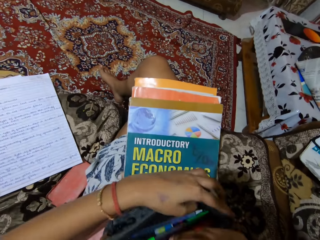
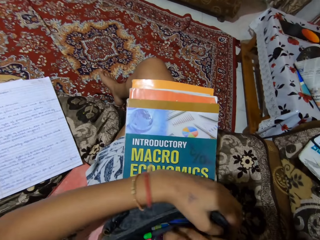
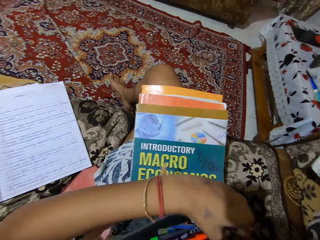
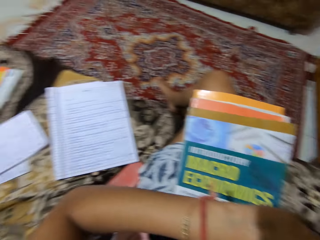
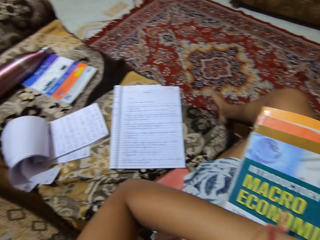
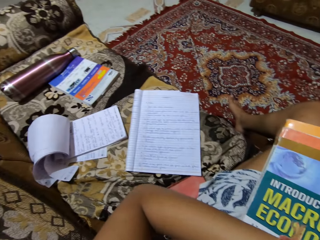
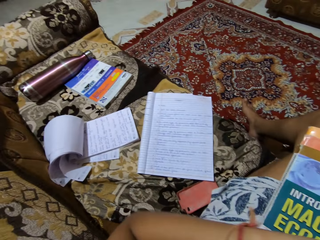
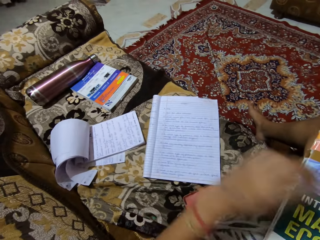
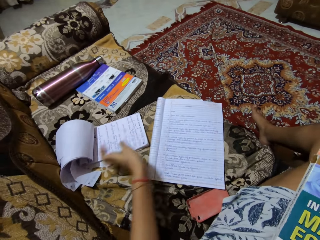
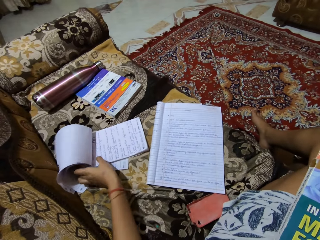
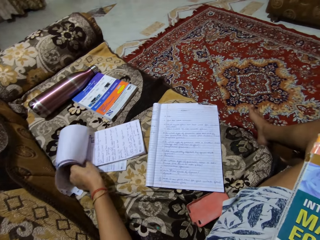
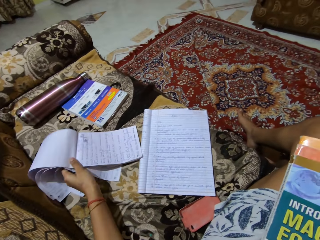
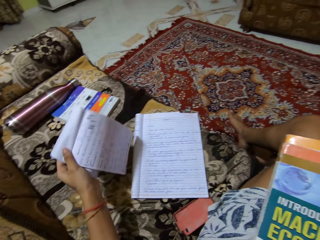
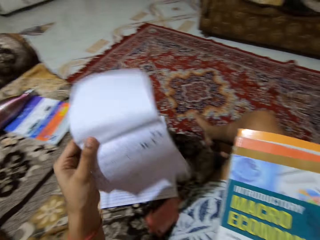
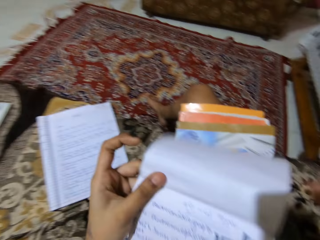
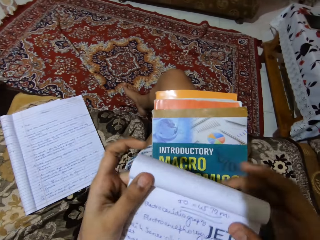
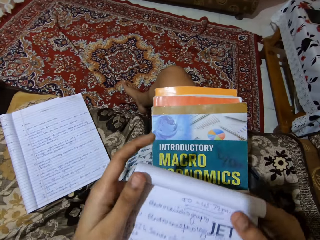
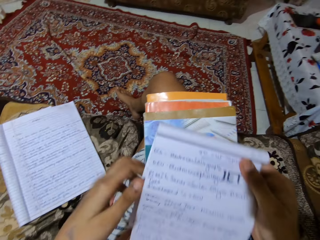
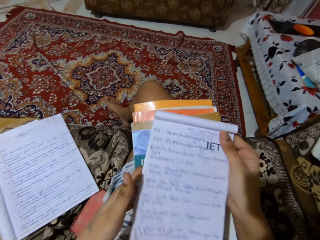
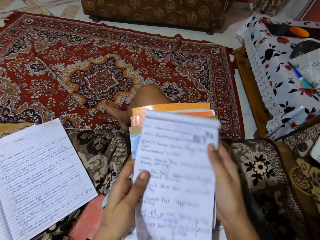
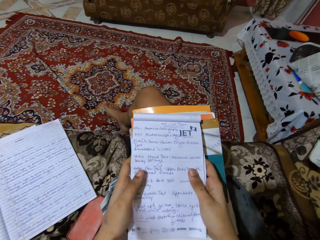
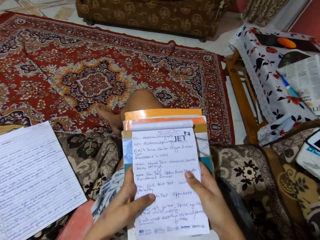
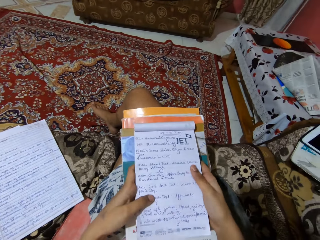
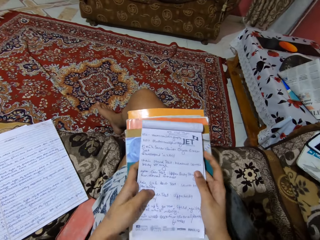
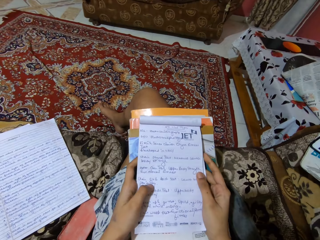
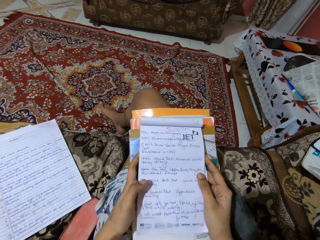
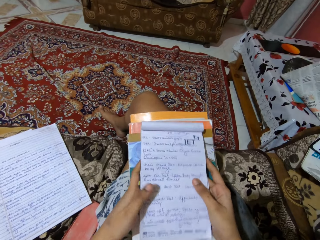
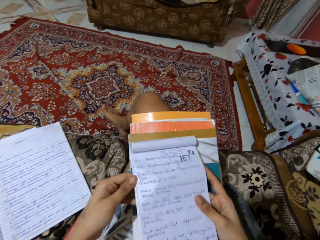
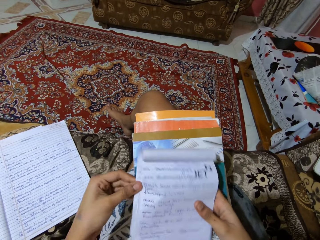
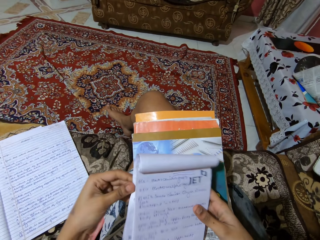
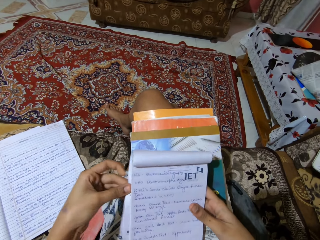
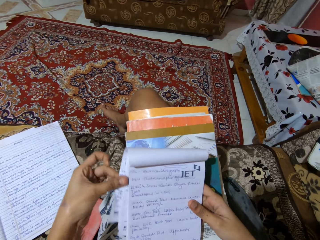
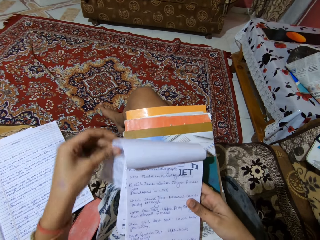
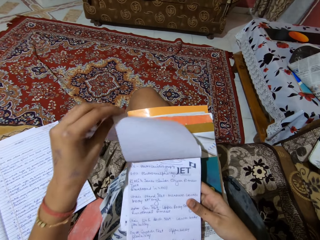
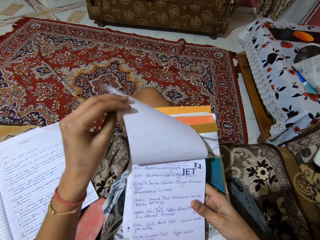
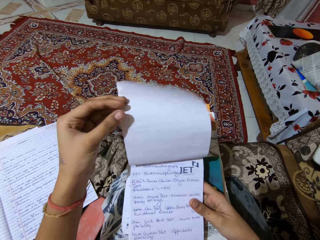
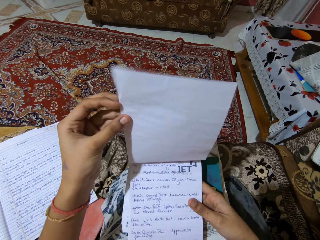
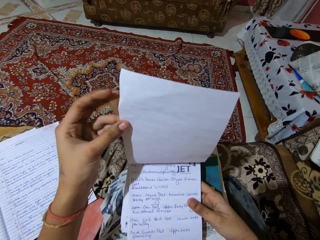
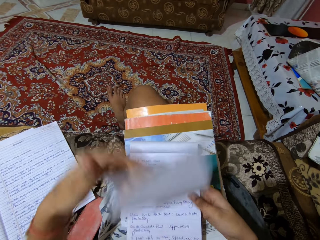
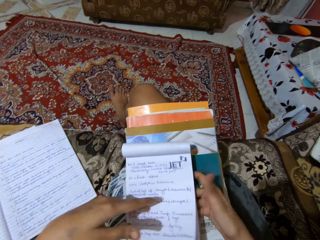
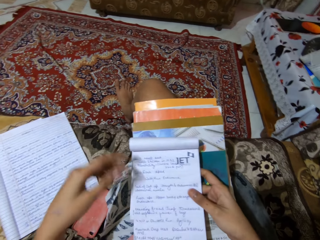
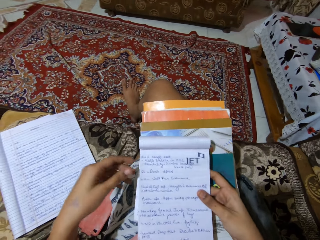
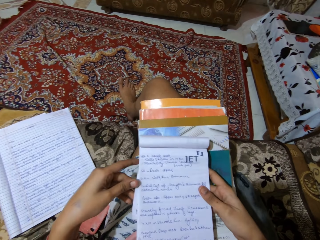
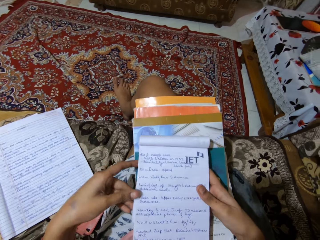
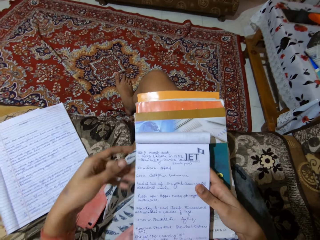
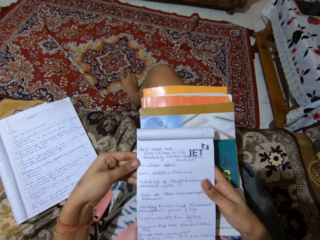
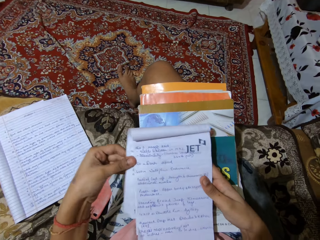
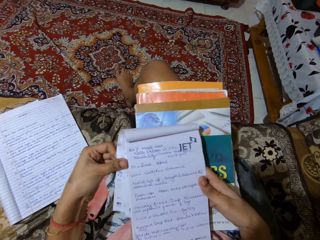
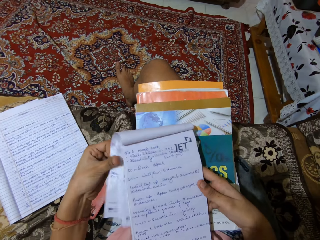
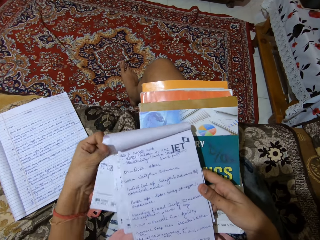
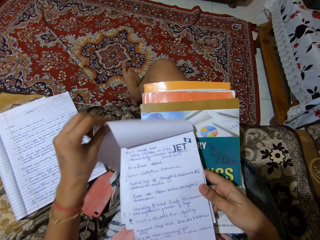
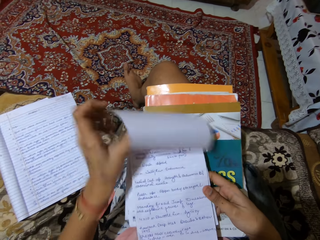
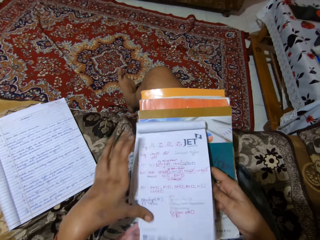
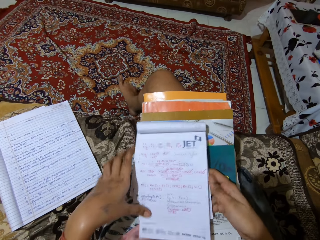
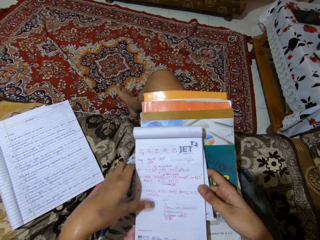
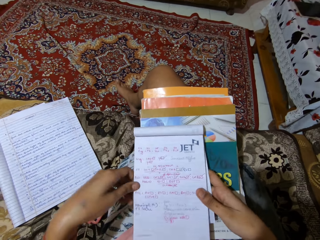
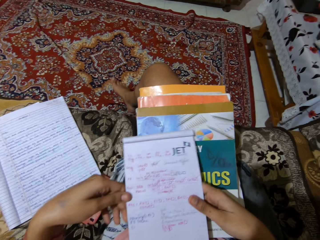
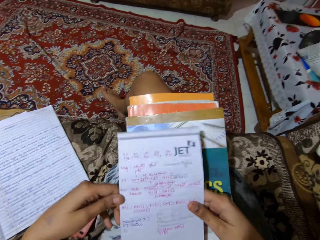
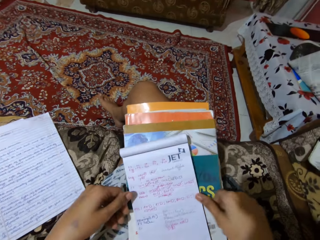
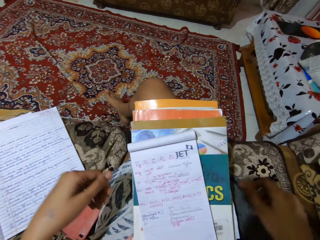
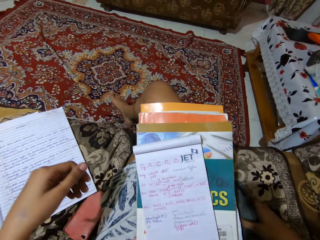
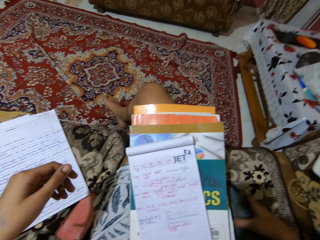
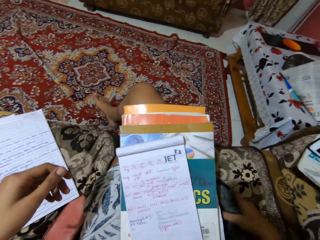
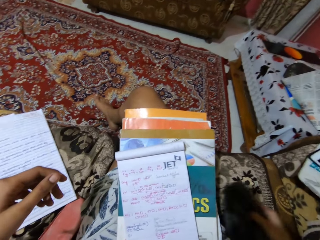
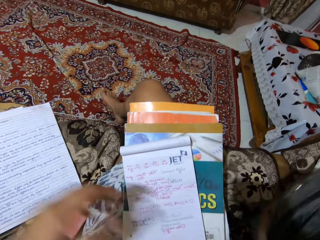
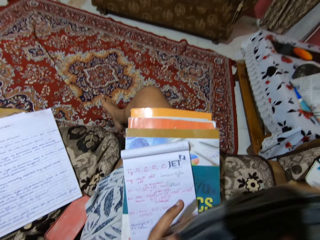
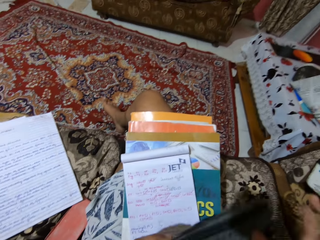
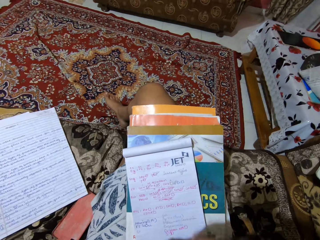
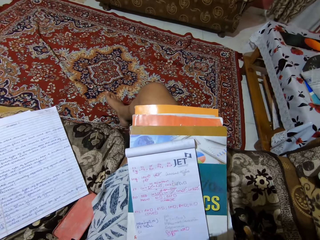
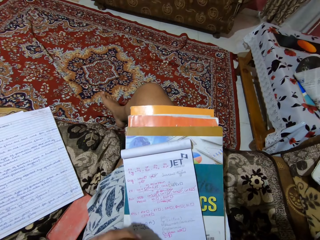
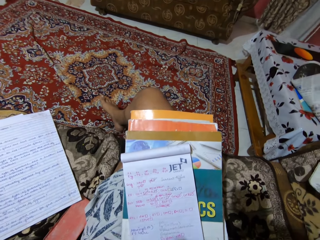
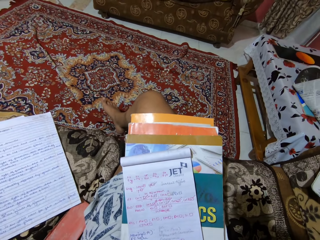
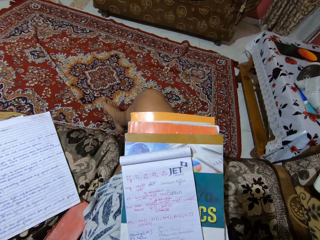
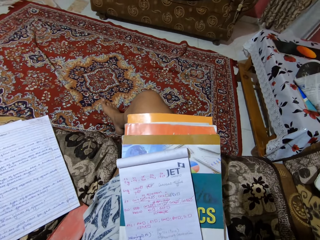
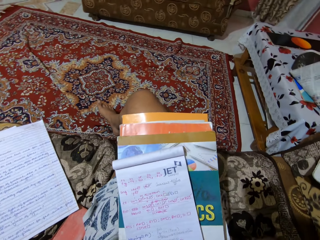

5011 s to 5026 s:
The camera wearer places the purse on her lap. She closes the purse. She picks up the book or notepad from the floor. She looks at the book. She flips the pages of the notepad. She drops the notepad on her lap. She picks up the purse from the floor.

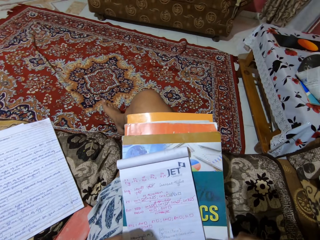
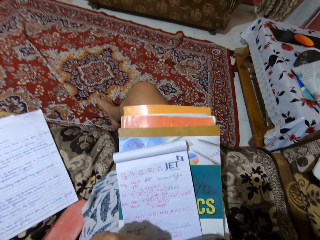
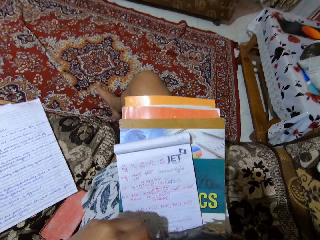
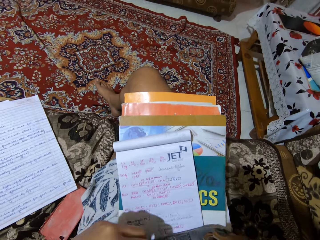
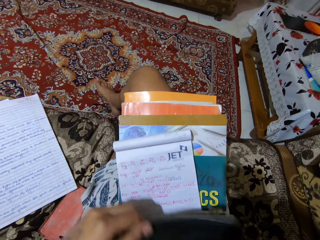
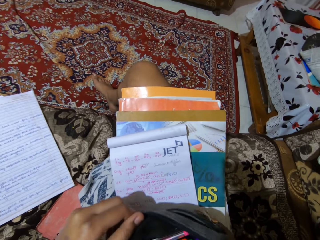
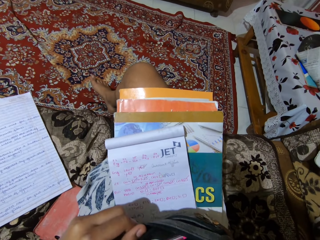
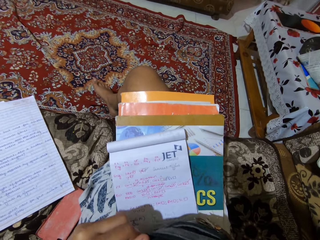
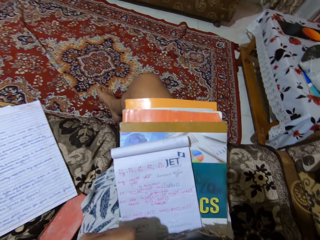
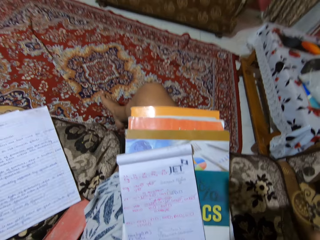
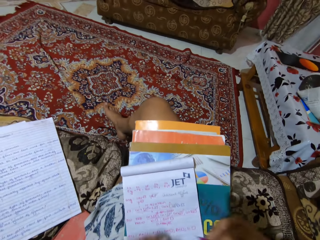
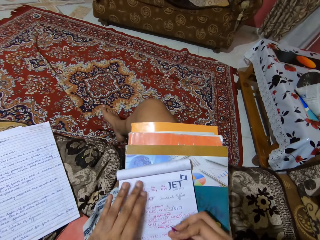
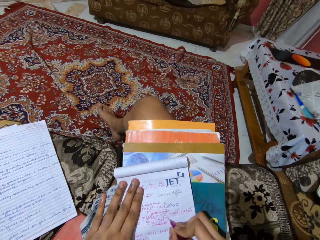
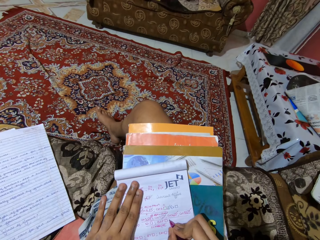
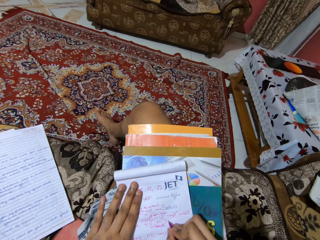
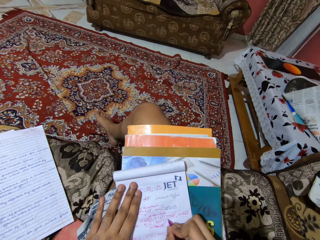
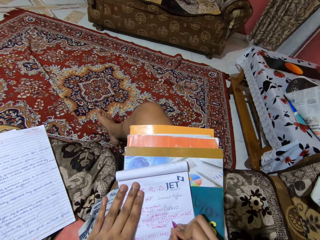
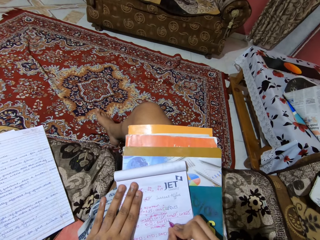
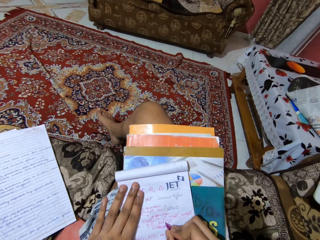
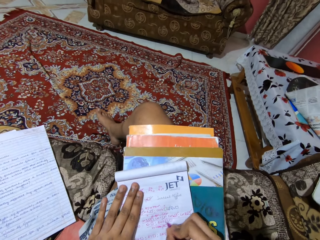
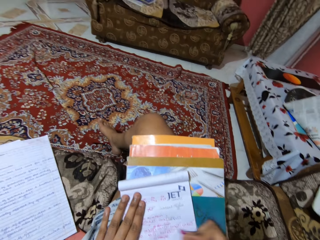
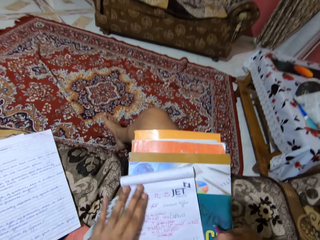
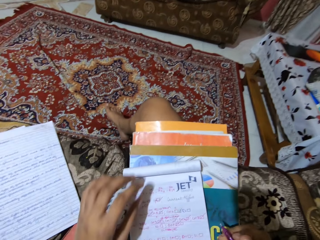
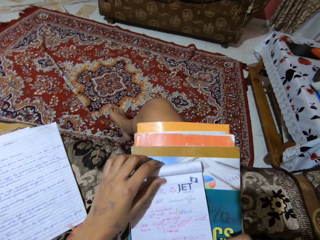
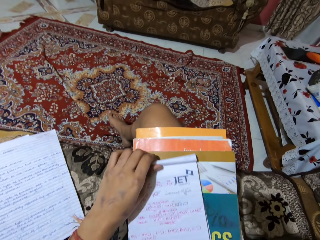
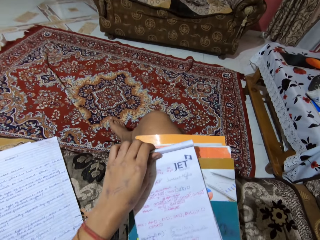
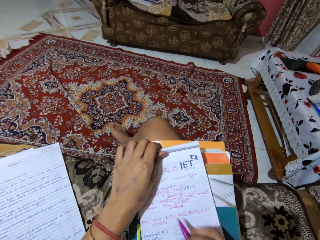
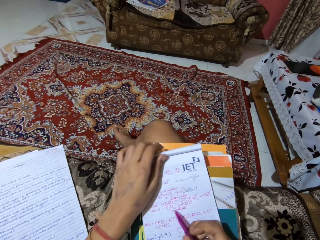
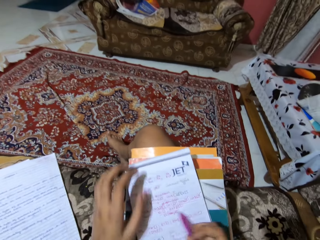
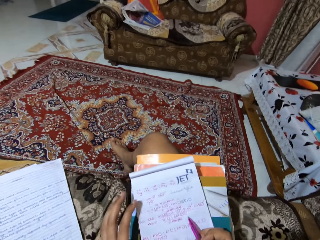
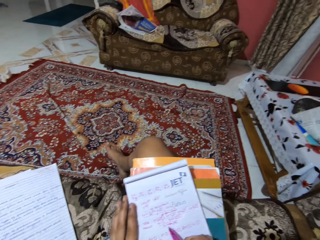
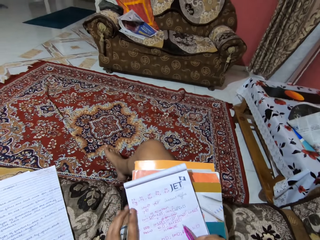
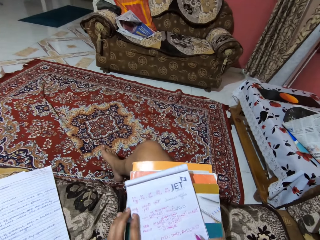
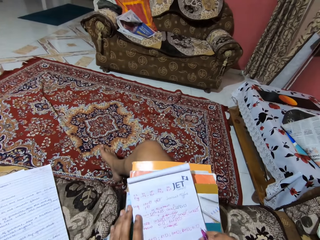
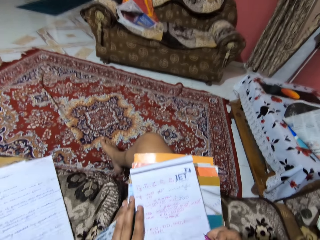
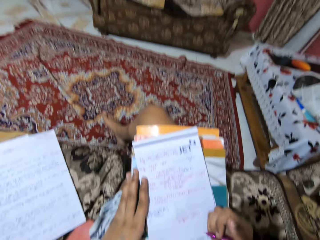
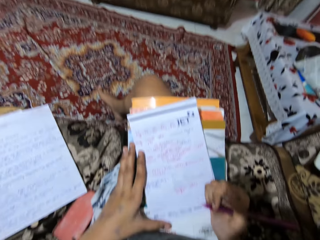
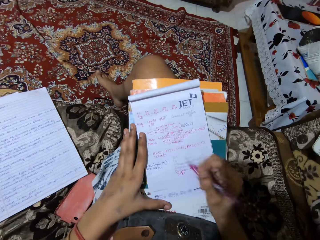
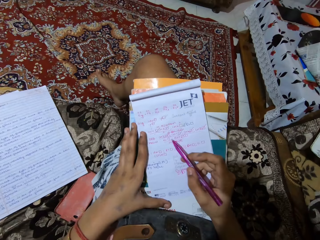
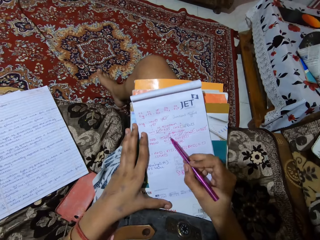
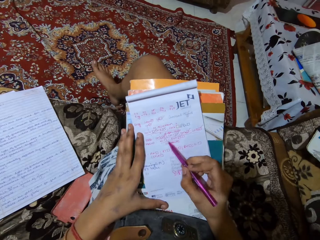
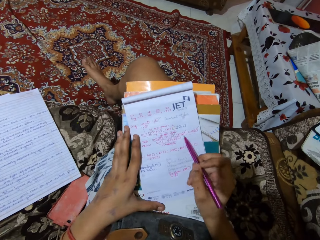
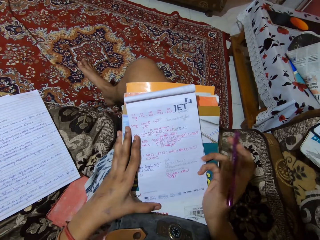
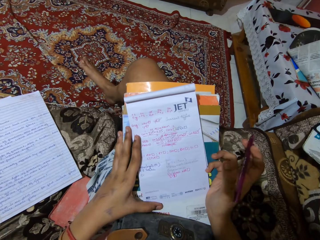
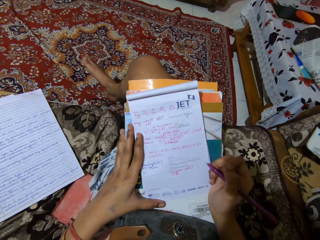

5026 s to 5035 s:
The camera wearer looks through the purse. They write on the notepad or book with a purple pen. They point at the words in the book with the pen.
